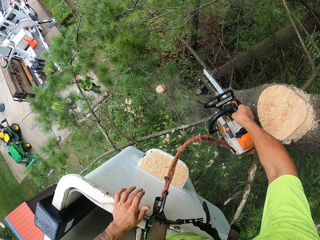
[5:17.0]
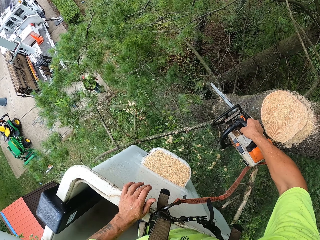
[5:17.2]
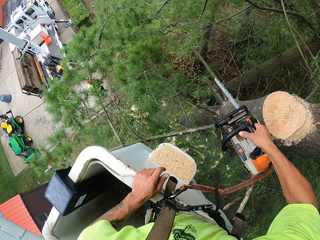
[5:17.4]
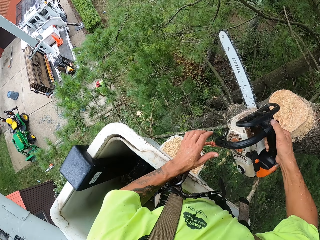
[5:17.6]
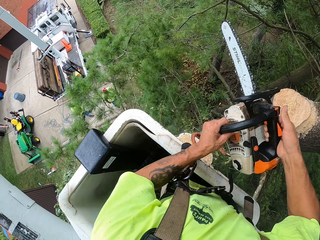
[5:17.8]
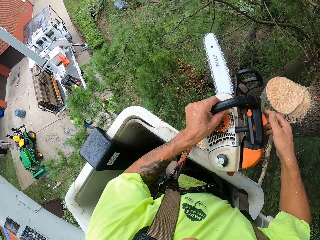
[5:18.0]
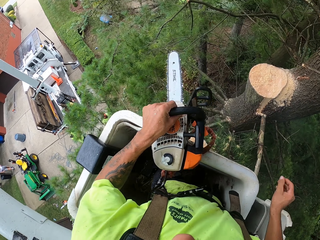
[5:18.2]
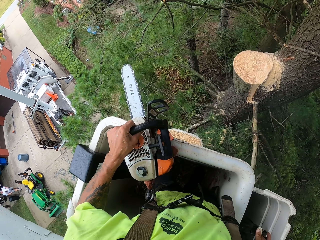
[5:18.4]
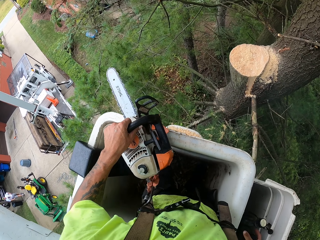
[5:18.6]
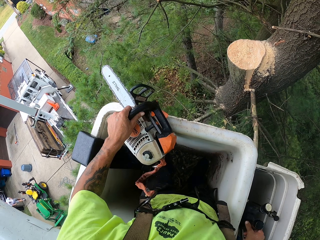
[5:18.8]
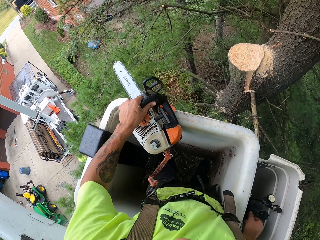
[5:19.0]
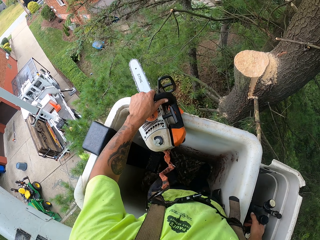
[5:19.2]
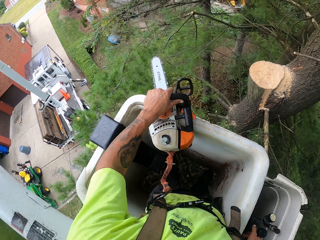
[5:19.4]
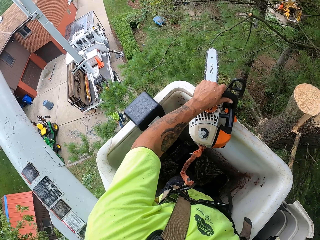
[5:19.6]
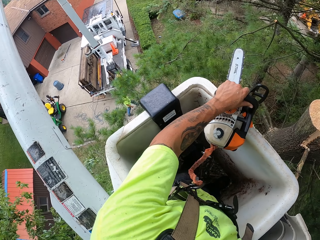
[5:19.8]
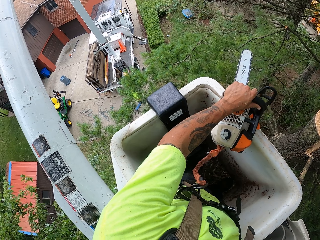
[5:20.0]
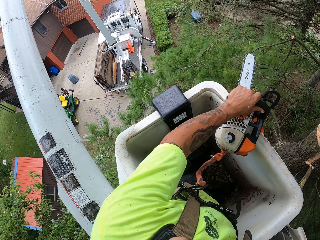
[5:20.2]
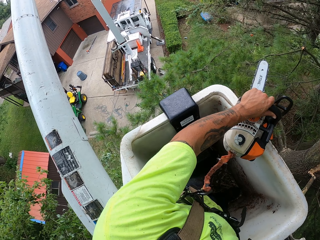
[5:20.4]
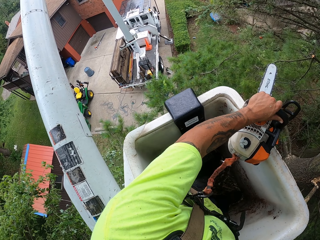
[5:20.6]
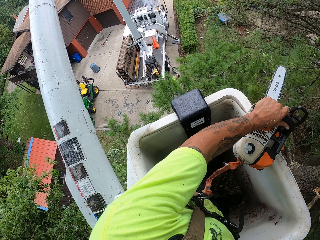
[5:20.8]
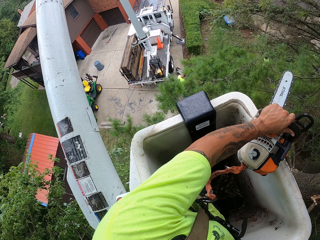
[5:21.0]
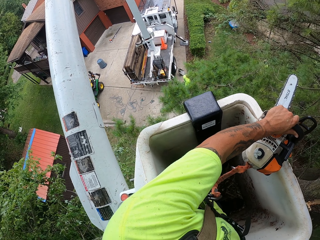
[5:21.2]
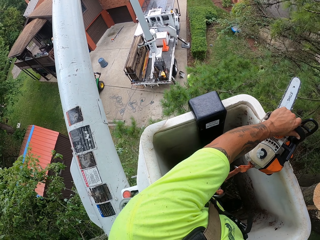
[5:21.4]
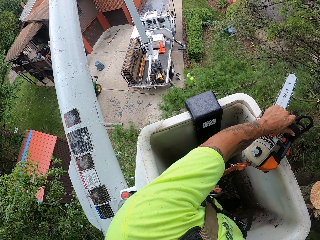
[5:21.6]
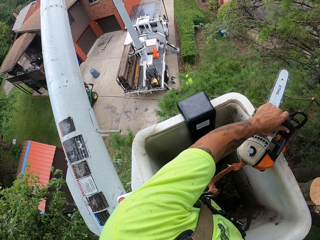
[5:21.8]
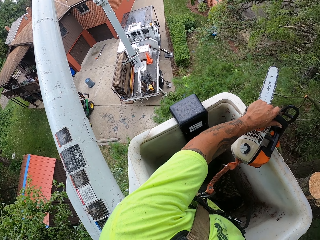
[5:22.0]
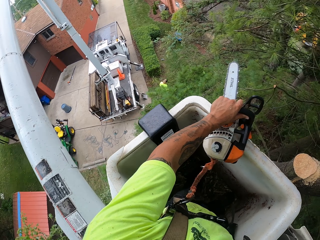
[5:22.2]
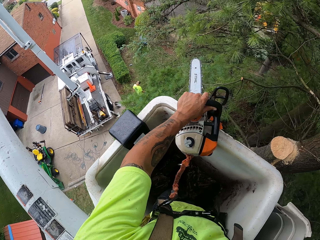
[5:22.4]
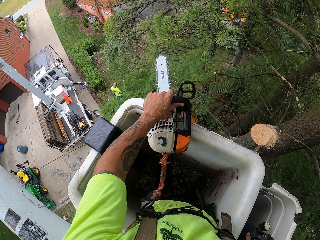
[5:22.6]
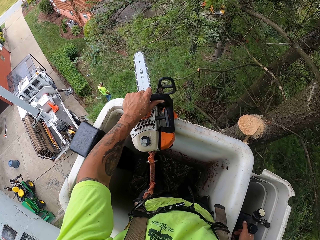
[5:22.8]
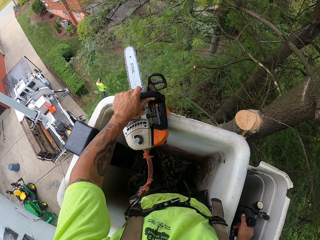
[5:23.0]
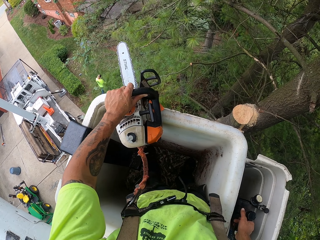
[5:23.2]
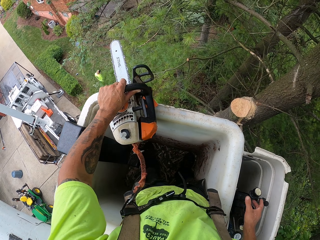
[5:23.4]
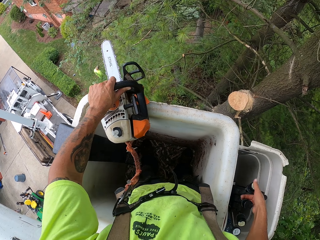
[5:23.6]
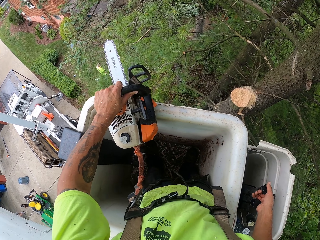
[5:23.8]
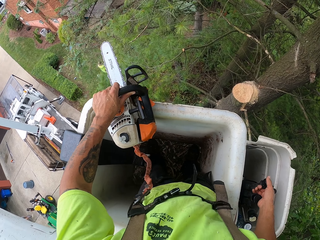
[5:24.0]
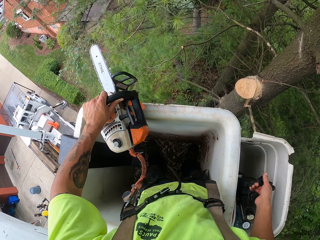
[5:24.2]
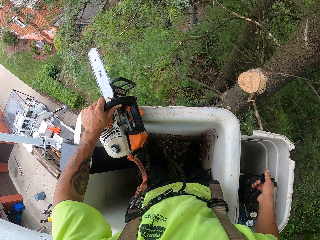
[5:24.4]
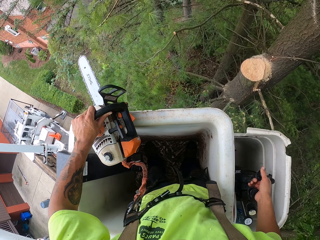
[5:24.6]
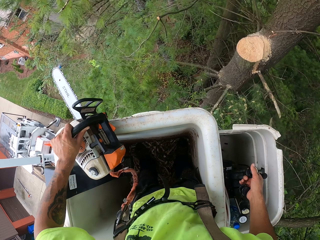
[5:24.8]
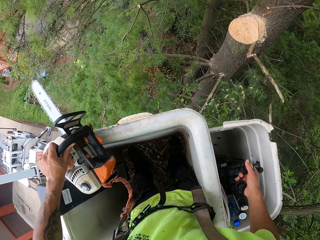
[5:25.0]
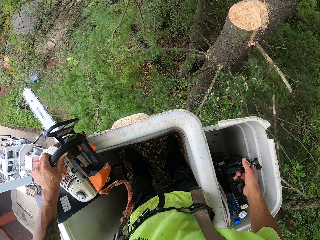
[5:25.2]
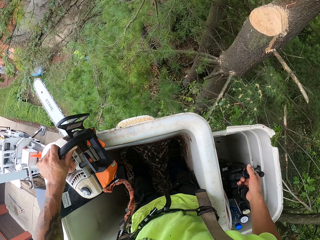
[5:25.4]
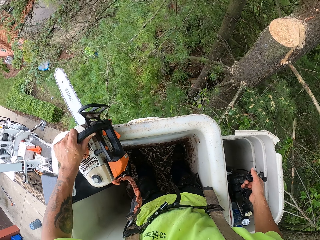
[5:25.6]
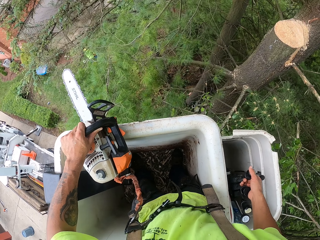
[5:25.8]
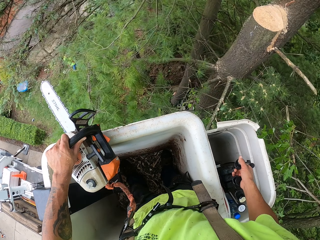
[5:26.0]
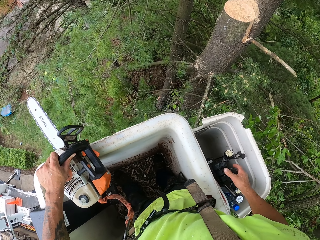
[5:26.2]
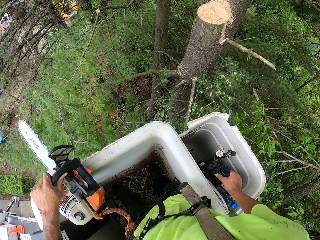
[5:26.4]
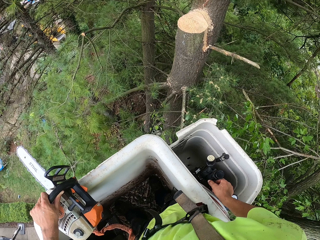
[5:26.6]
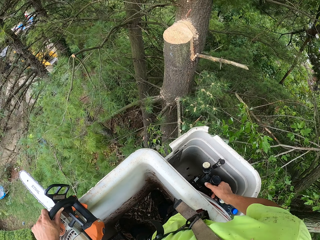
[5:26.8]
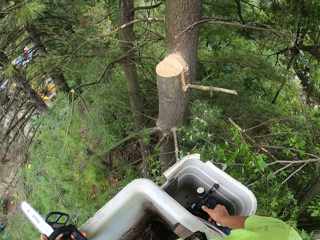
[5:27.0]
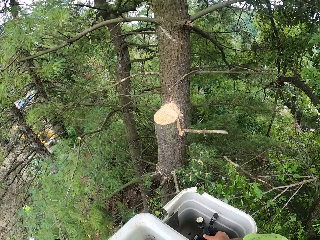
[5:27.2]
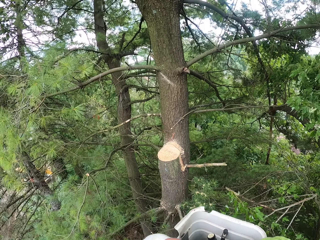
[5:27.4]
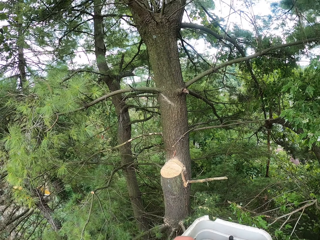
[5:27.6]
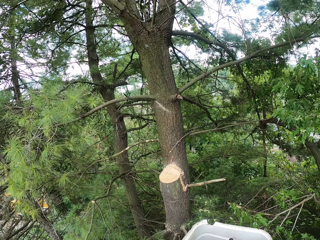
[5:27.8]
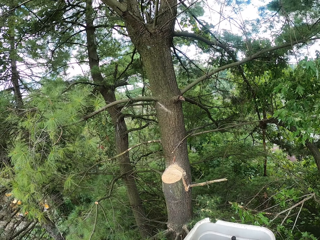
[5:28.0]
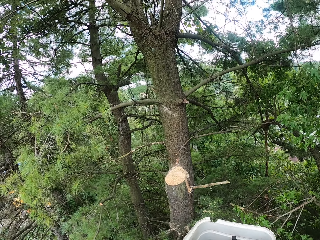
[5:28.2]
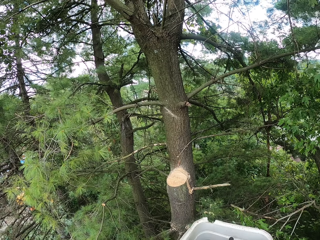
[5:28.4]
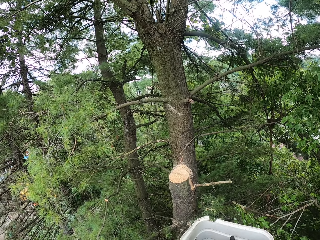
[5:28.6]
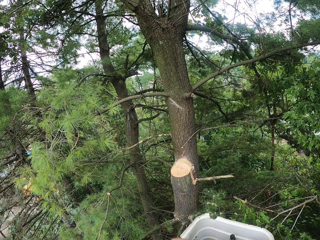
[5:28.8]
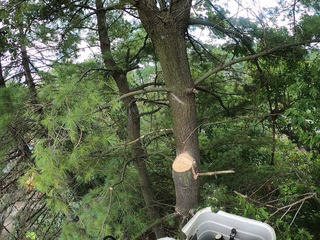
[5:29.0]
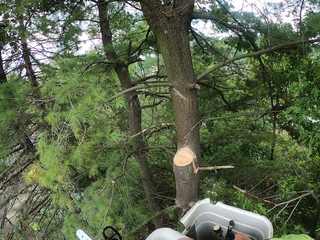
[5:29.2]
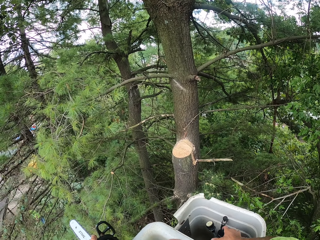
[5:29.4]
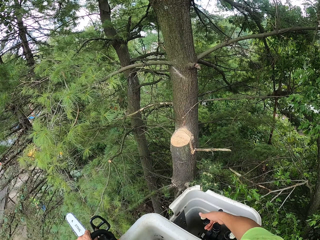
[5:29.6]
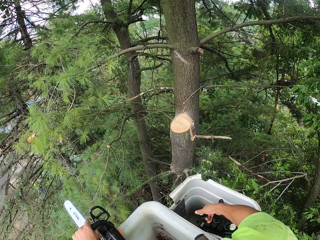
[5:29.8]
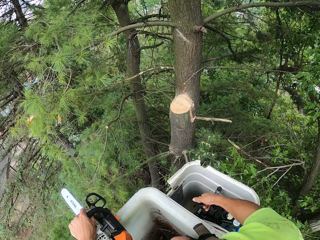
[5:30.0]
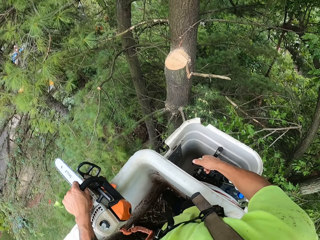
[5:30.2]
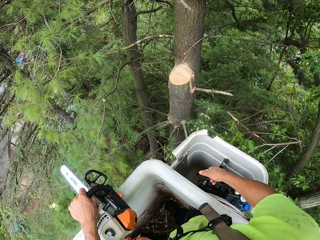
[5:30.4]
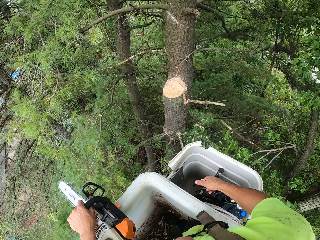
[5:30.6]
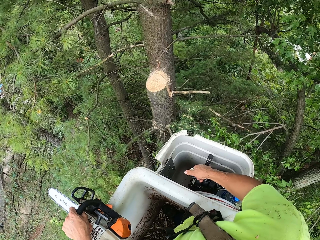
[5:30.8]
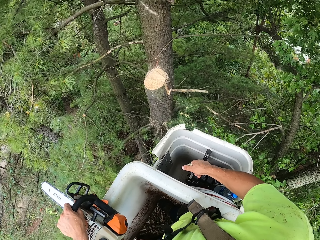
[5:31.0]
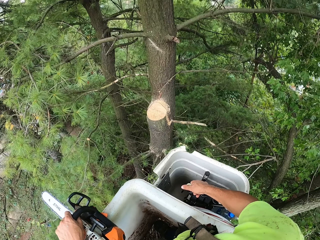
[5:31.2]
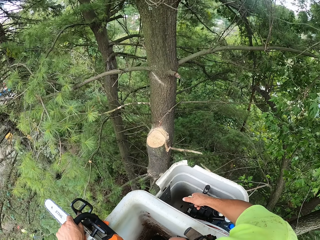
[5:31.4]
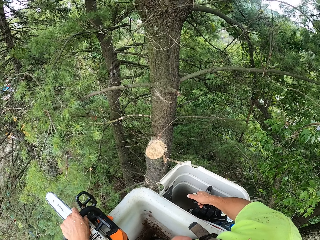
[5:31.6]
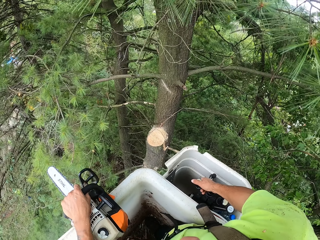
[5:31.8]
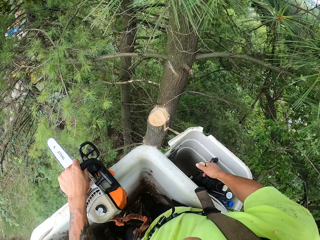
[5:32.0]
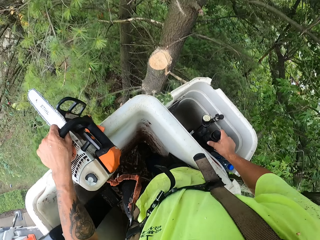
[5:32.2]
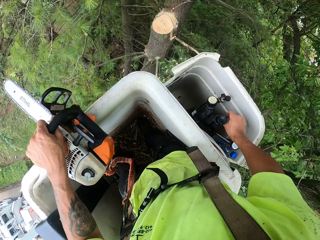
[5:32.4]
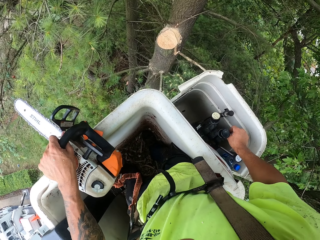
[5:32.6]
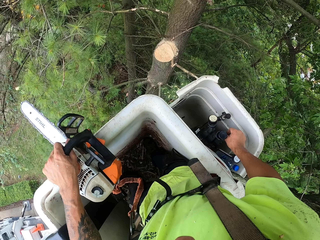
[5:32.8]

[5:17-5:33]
The camera wearer passes the chainsaw from his right hand to his left hand. He holds the chainsaw with the left hand. He operates the crane handles with his right hand. He stares at the tree.

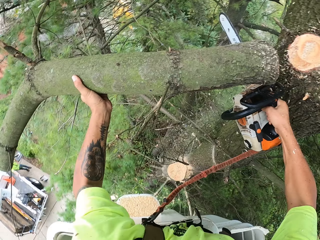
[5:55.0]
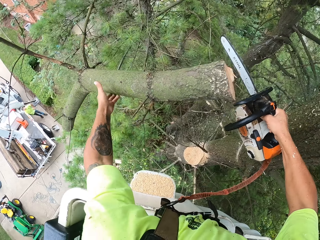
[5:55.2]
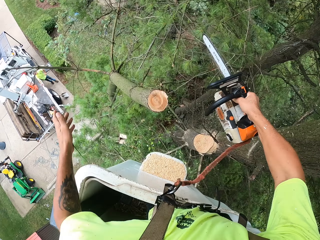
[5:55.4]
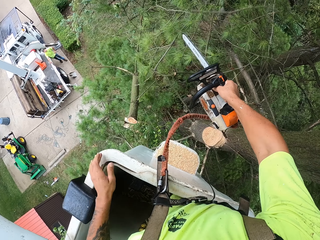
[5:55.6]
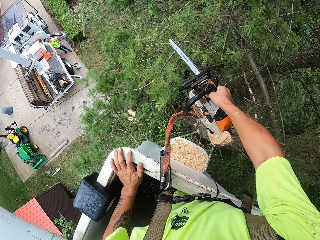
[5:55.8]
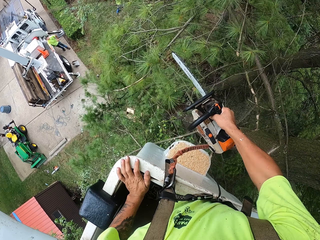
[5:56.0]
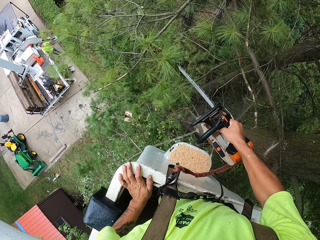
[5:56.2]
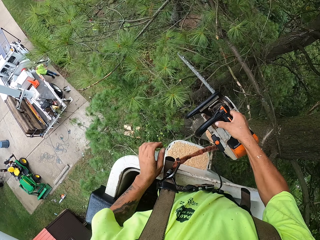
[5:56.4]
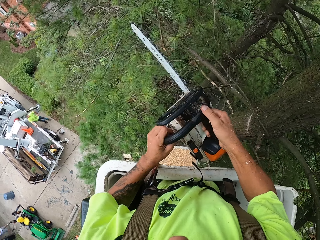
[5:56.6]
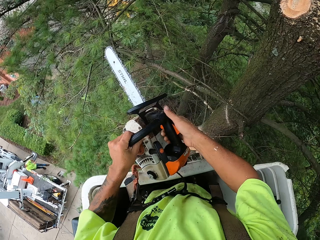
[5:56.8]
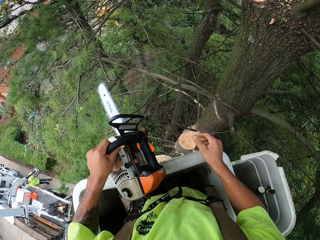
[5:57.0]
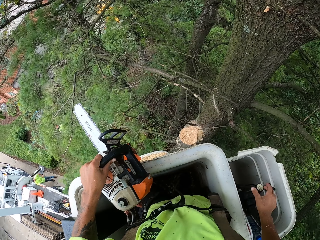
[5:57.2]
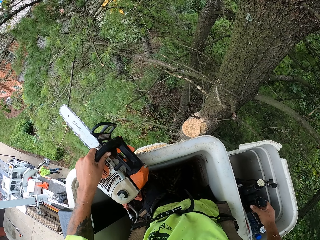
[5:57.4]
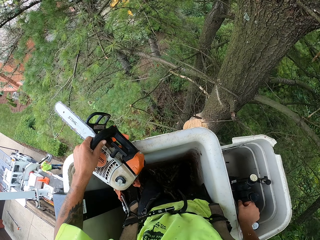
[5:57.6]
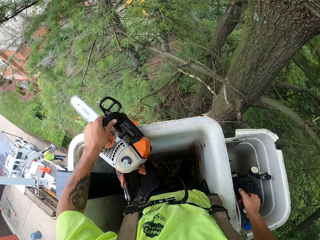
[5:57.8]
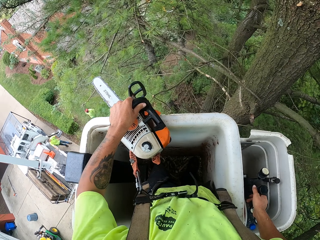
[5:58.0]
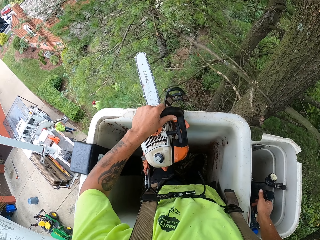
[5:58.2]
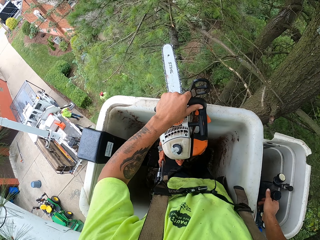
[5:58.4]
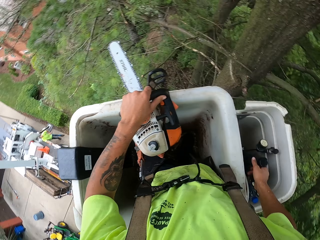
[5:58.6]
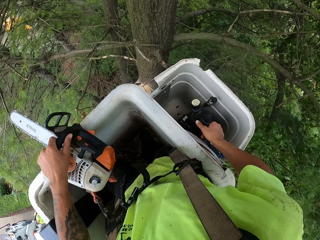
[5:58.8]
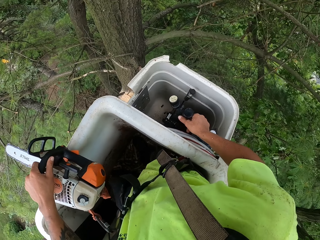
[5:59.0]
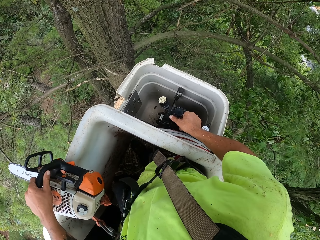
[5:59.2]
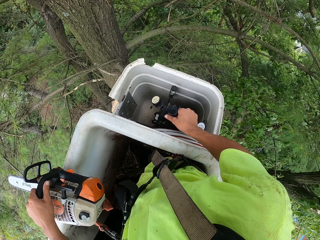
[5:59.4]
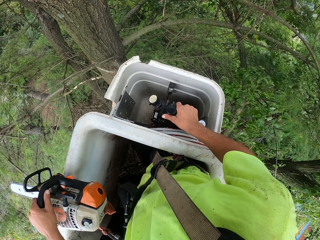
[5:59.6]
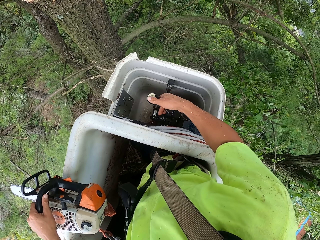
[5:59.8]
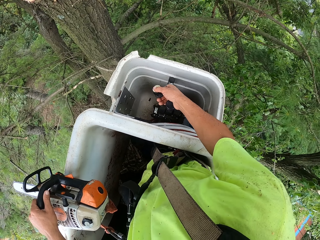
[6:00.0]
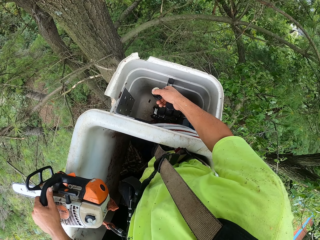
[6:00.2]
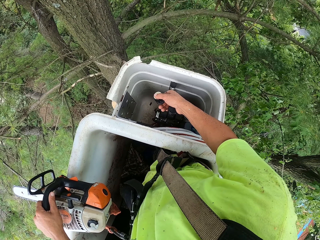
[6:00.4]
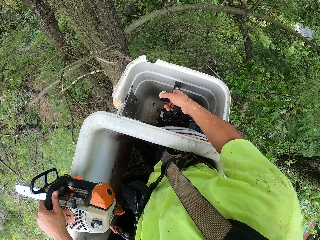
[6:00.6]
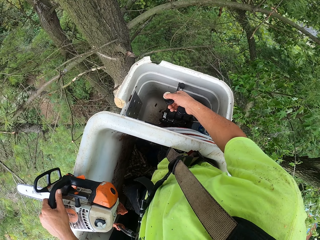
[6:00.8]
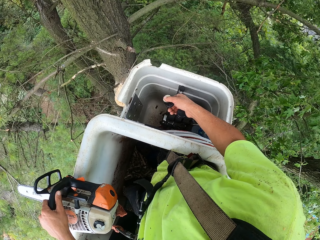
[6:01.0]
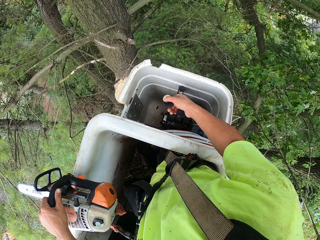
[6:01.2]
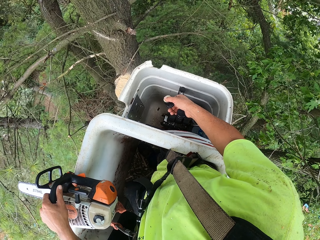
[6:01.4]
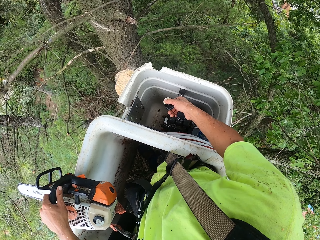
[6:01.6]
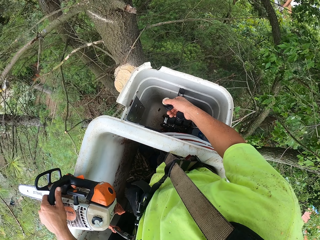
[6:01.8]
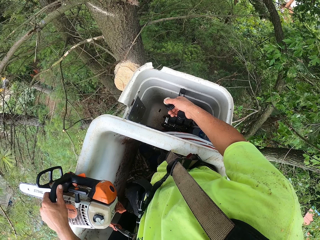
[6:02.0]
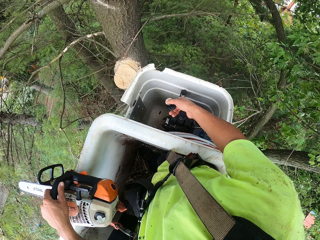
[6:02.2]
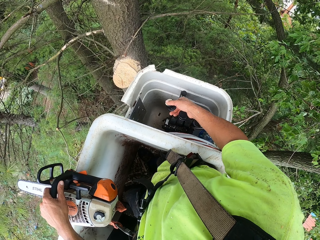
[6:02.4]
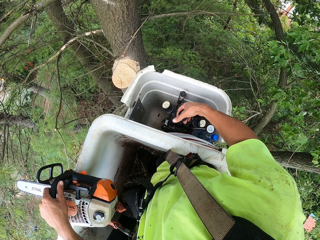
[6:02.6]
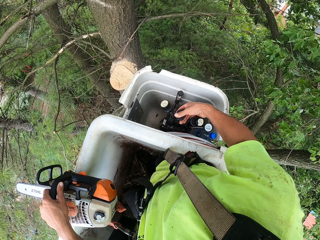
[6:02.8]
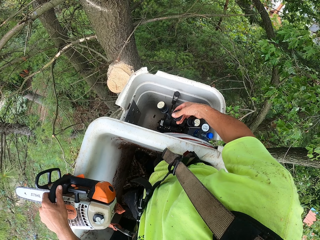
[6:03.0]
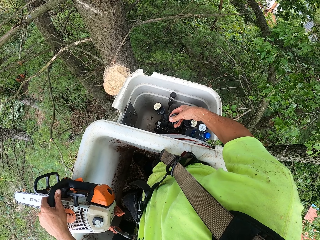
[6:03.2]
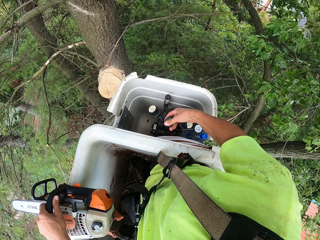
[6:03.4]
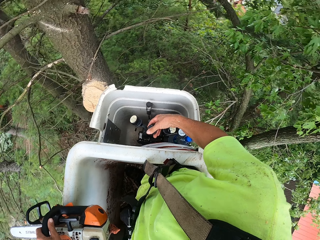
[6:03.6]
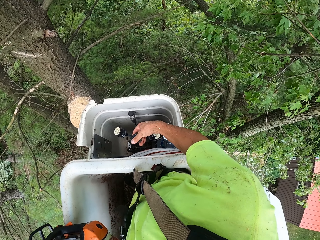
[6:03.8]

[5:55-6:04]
The camera wearer passes the chainsaw from his right hand to his left hand. He holds the chainsaw with the left hand. He operates the crane handles with his right hand.
